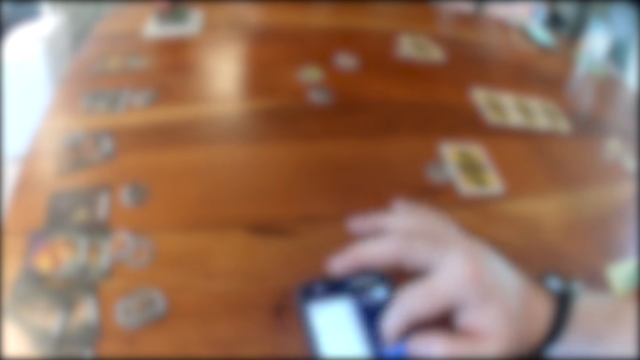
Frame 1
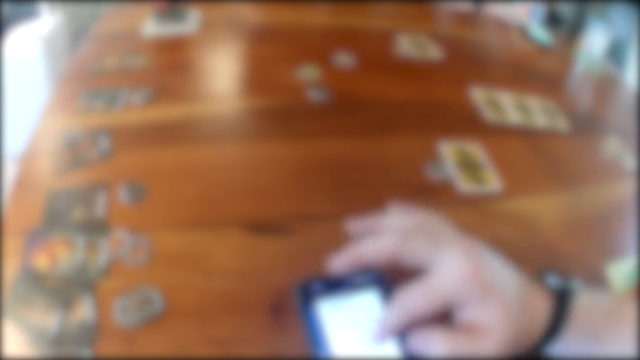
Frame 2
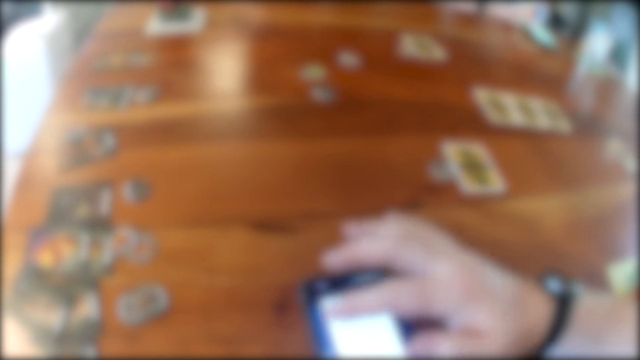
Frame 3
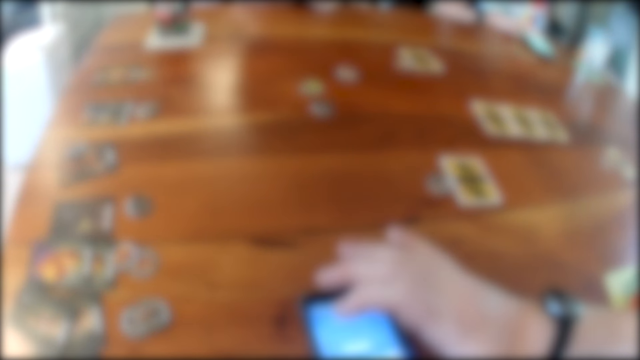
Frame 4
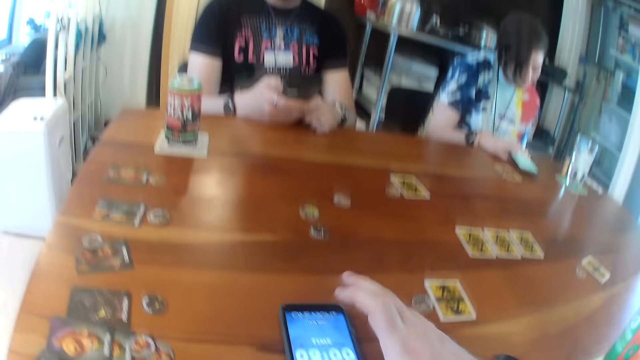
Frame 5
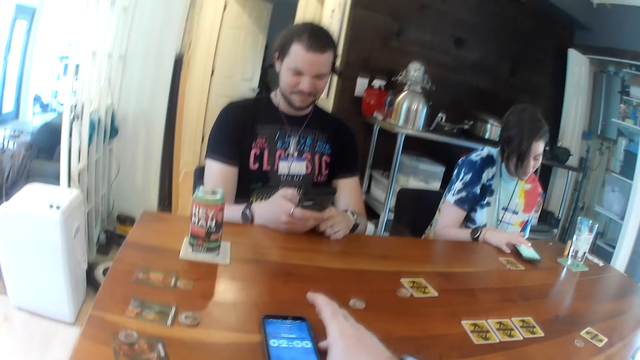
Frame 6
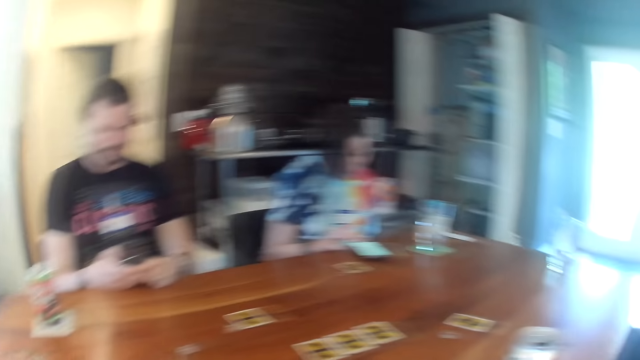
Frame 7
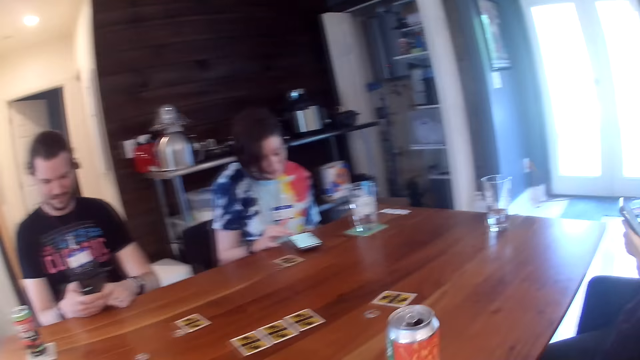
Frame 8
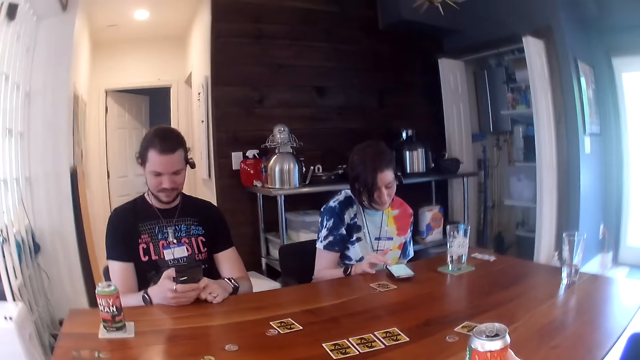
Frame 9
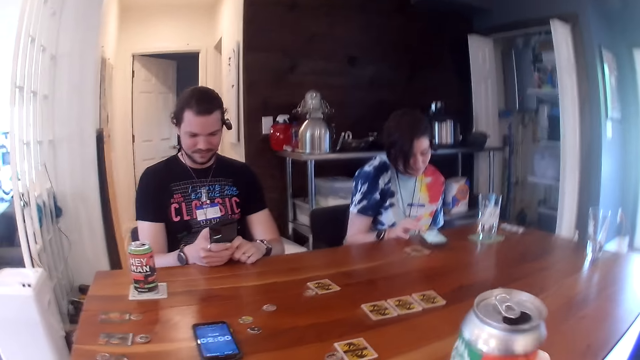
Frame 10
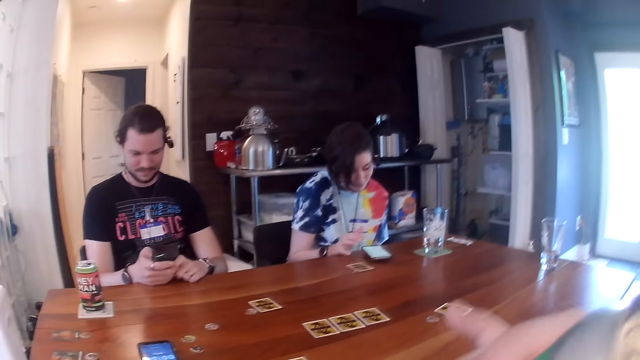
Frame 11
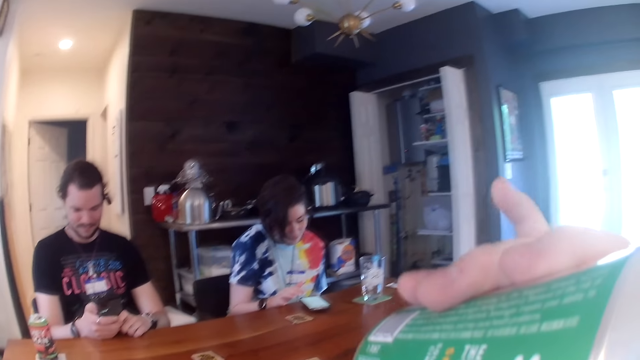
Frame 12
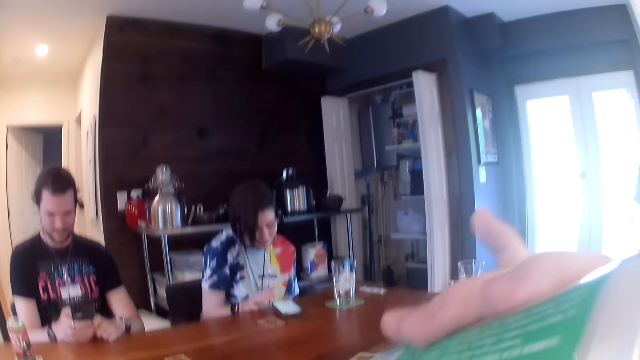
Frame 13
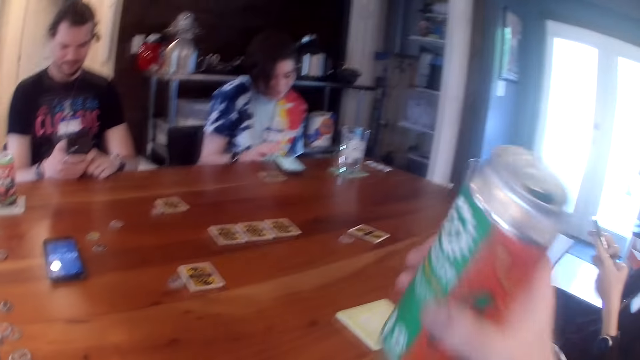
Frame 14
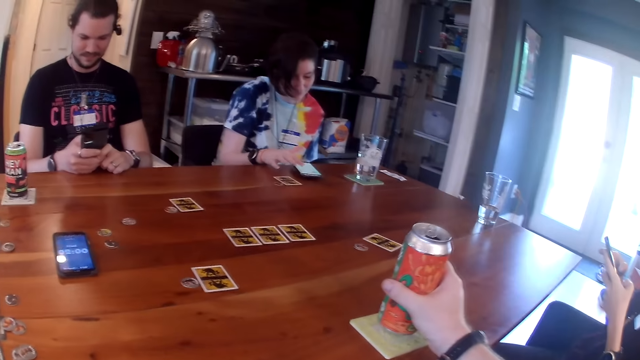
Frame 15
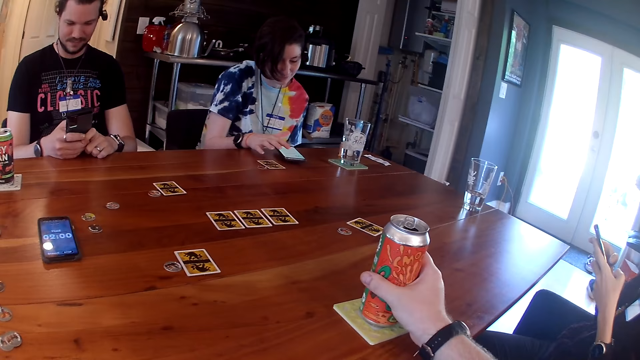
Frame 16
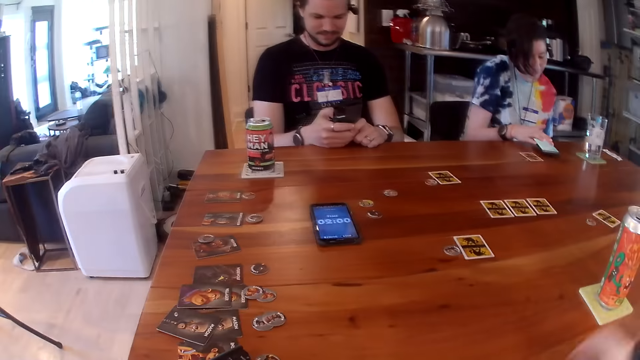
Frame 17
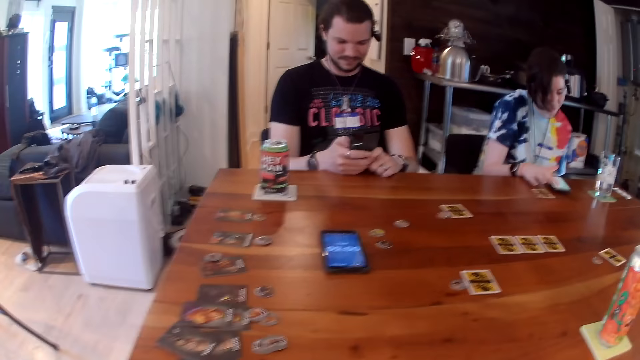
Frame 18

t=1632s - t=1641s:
The camera wearer moves the phone on the table with his right hand. He looks around, picks up a can on the table with his right hand, and drinks beer from the can. A woman operates a phone. The camera wearer drops the can on the table.

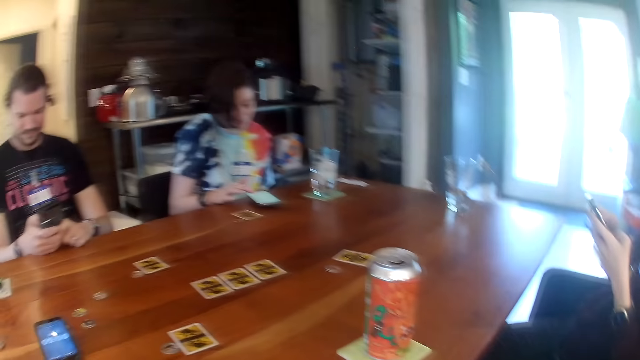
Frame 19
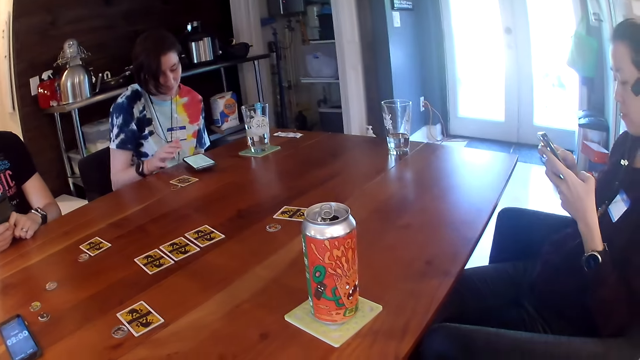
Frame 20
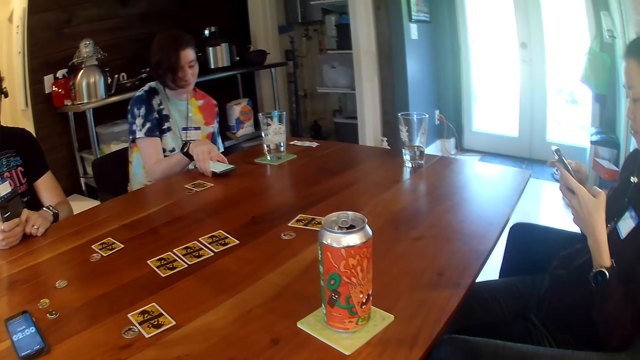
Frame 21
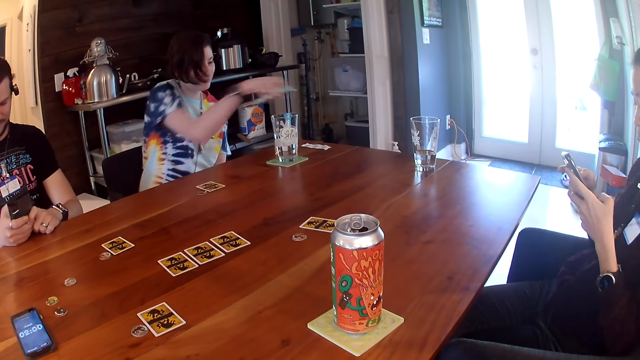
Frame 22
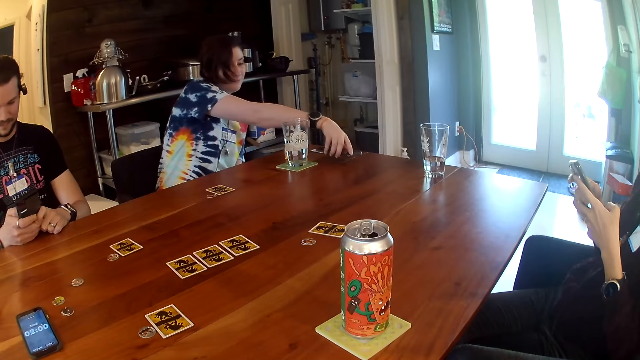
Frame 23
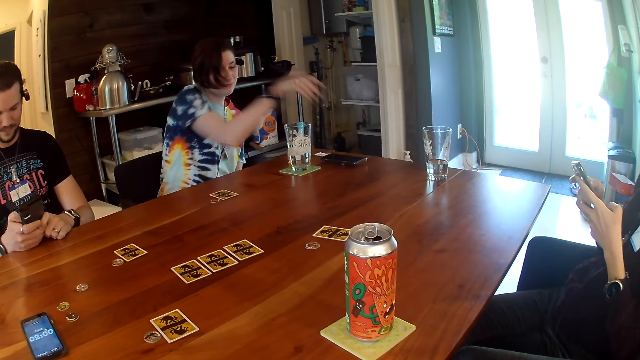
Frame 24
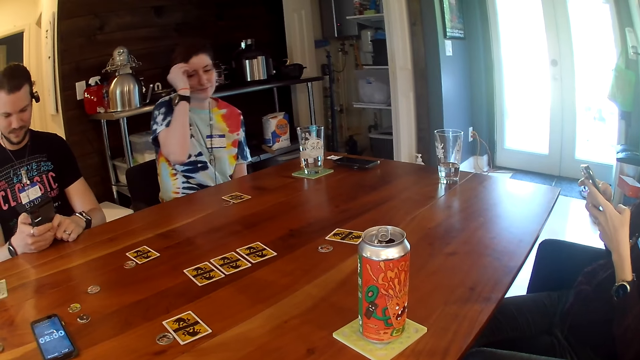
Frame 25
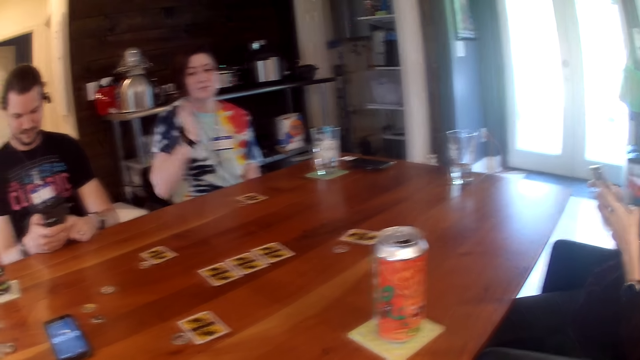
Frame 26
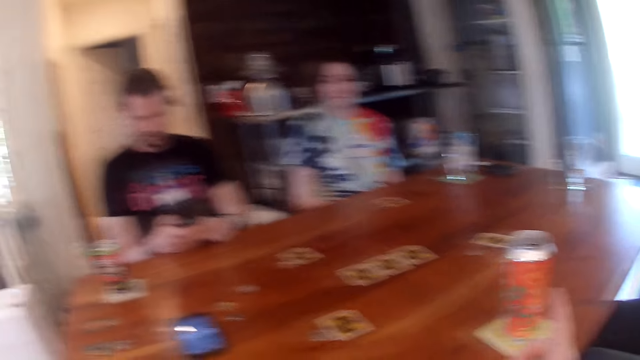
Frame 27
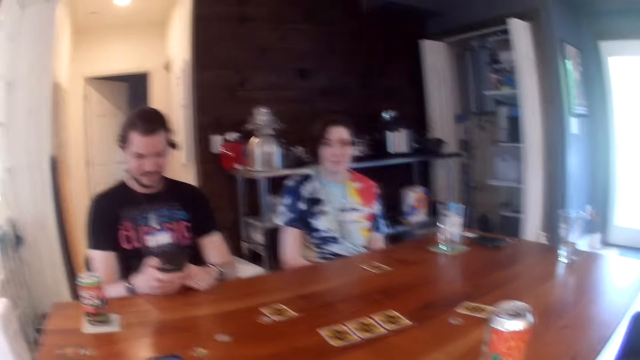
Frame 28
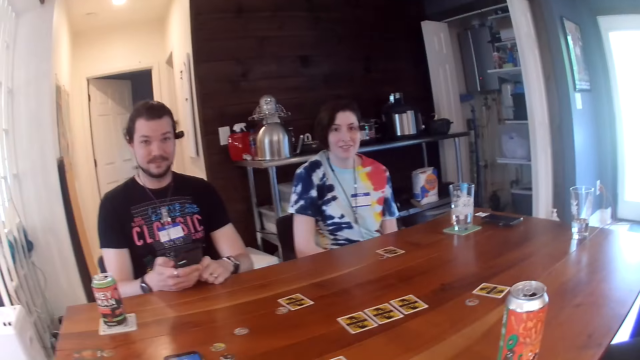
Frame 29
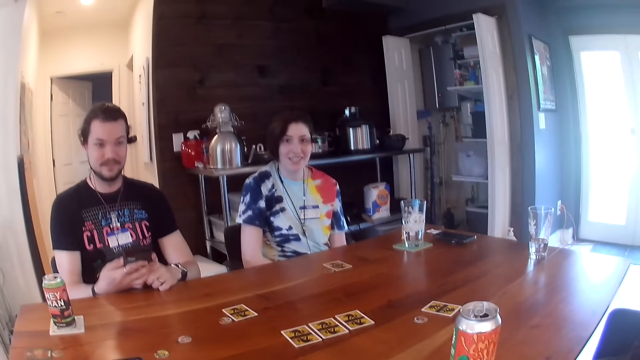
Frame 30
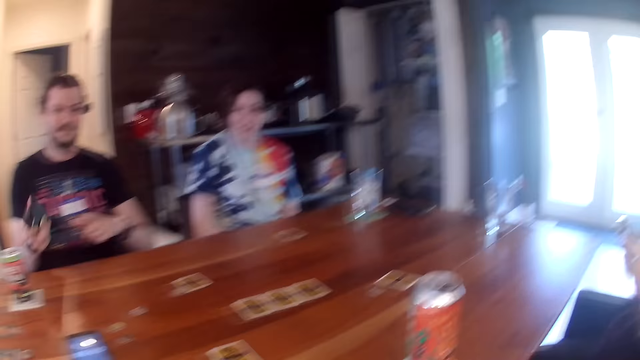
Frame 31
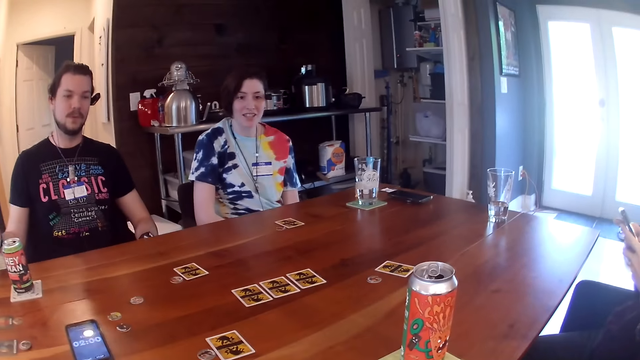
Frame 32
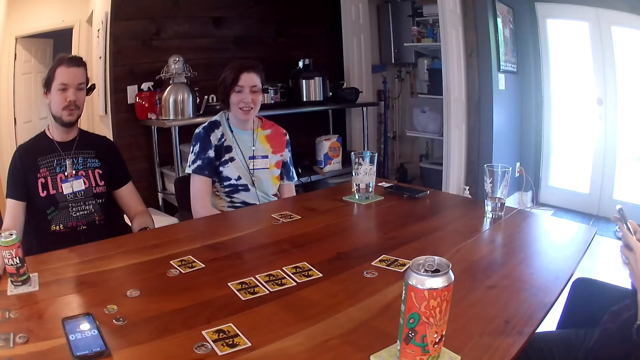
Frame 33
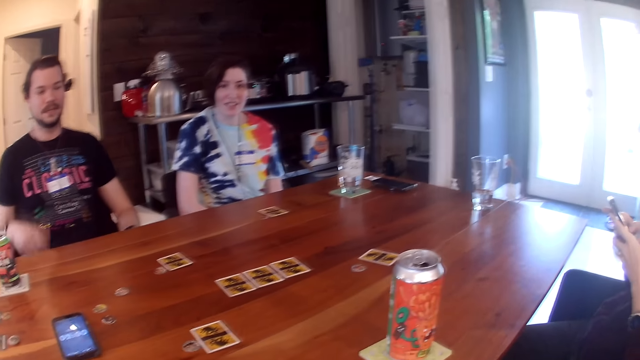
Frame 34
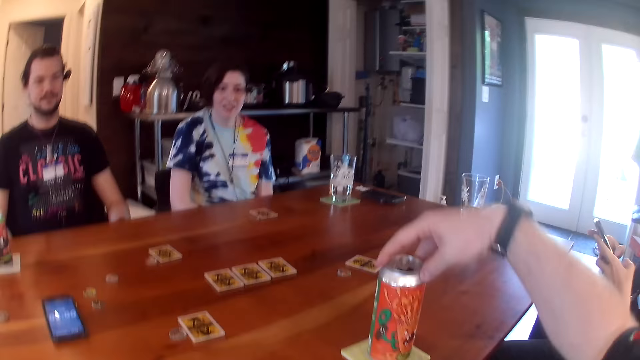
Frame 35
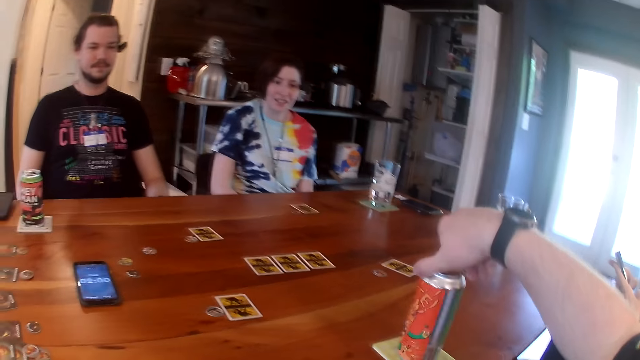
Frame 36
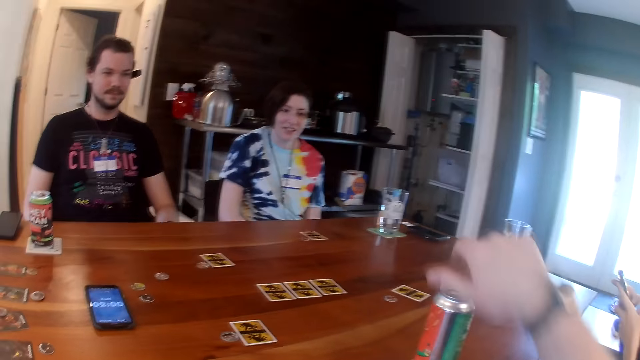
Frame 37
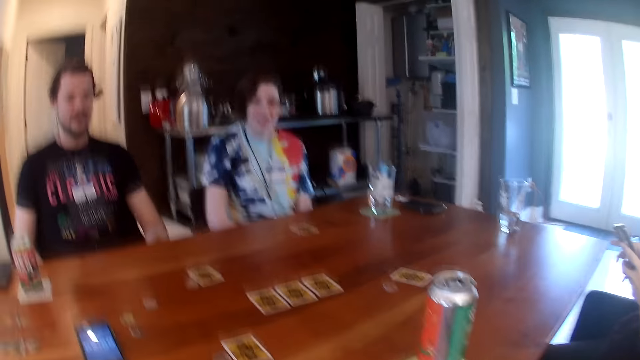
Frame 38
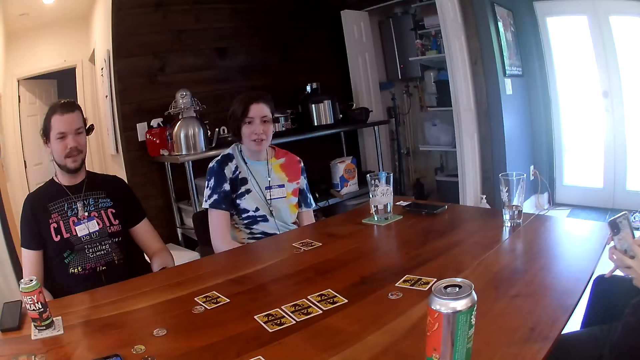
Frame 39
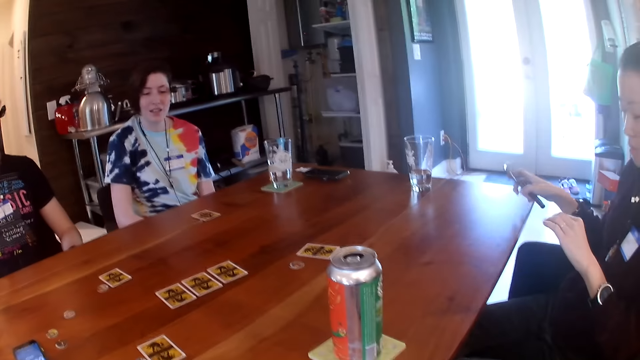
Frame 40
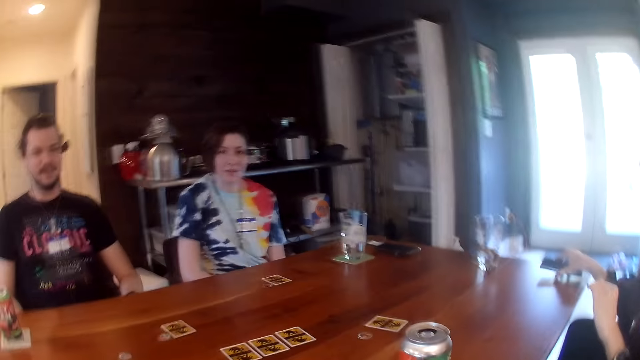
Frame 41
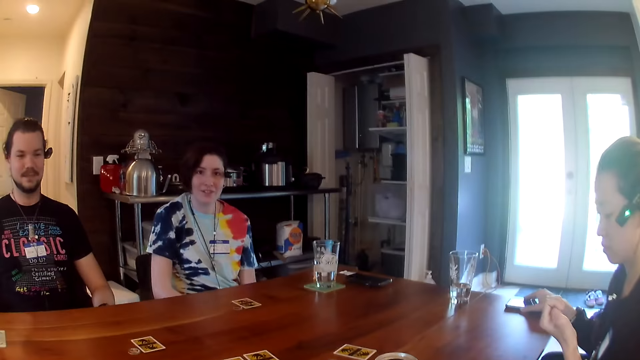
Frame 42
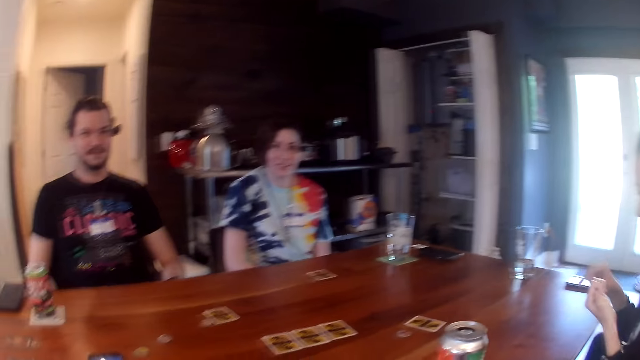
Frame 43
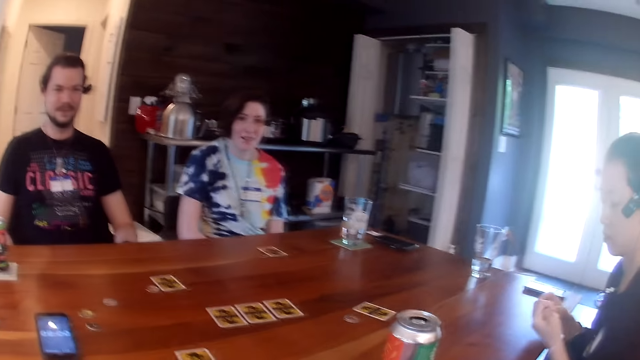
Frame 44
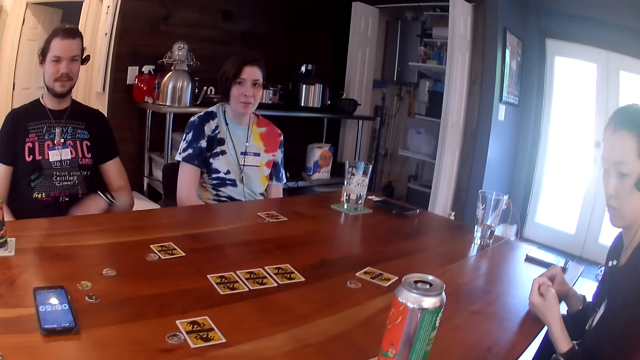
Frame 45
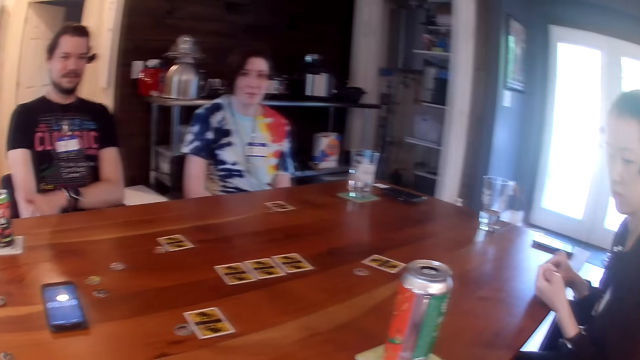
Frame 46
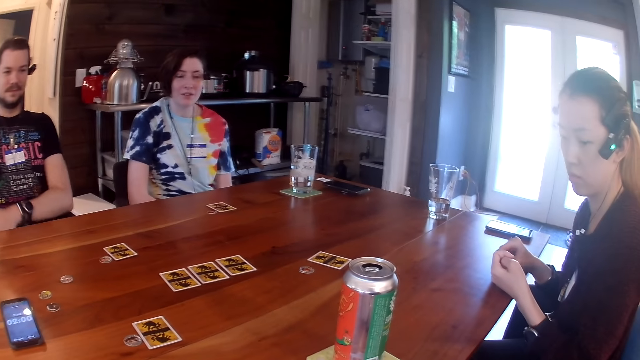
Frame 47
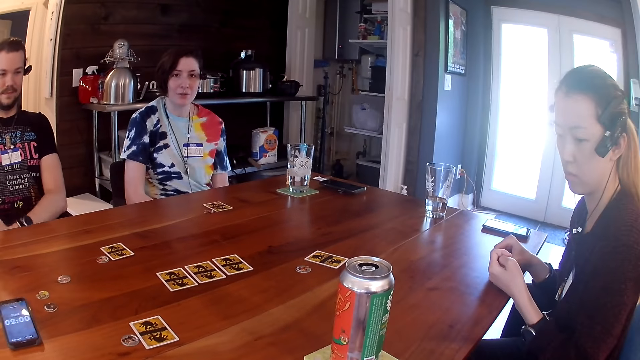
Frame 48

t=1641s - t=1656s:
The camera wearer looks around. A woman moves a phone on the table with her right hand. Another lady uses a phone. The camera wearer interacts with a man, the woman and another woman. The man drops the phone on the table. The camera wearer holds the can. He turns the can on the table with his right hand. The other woman drops the phone on the table.
